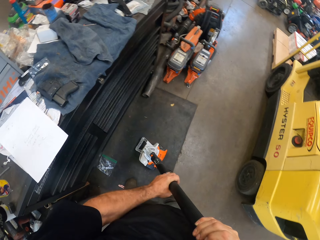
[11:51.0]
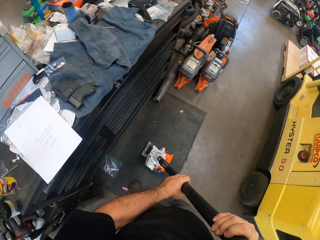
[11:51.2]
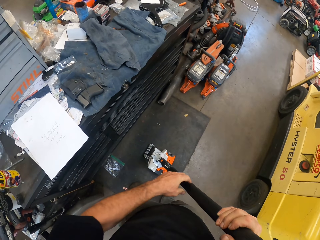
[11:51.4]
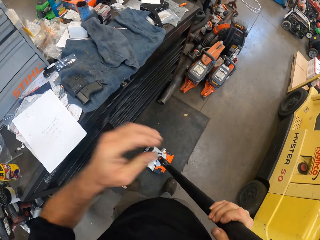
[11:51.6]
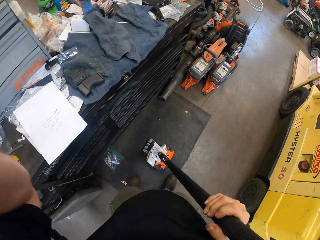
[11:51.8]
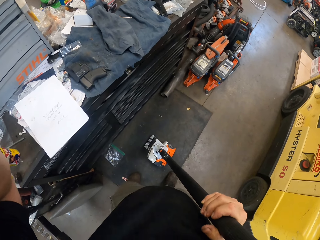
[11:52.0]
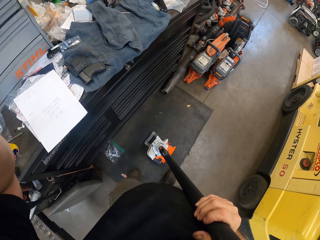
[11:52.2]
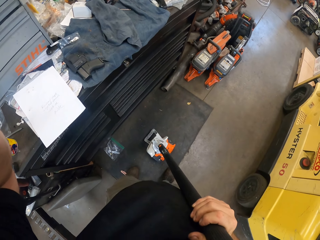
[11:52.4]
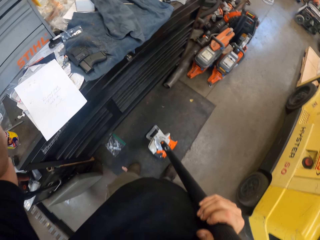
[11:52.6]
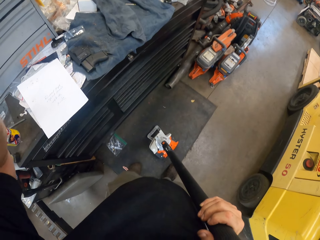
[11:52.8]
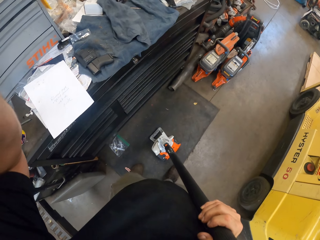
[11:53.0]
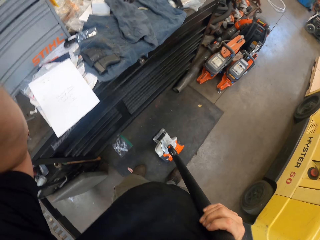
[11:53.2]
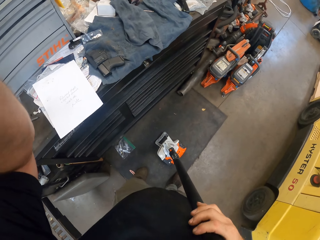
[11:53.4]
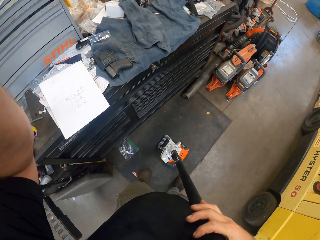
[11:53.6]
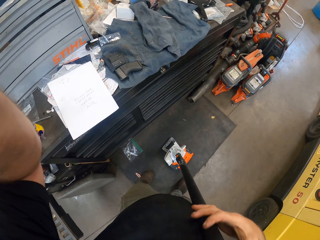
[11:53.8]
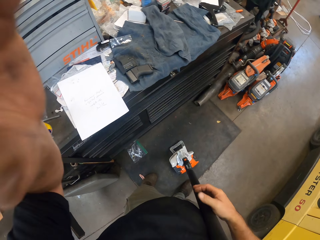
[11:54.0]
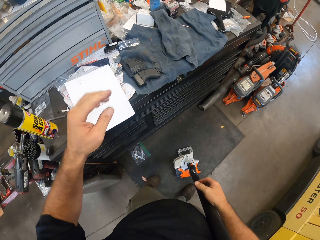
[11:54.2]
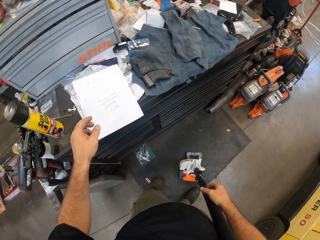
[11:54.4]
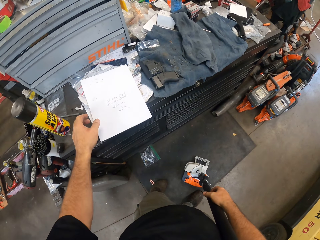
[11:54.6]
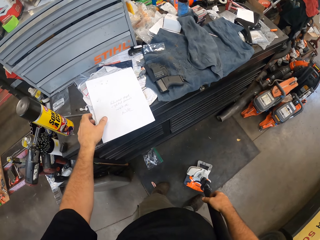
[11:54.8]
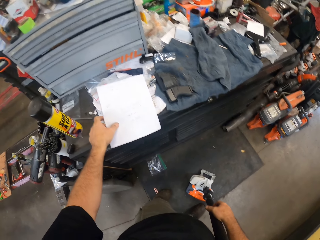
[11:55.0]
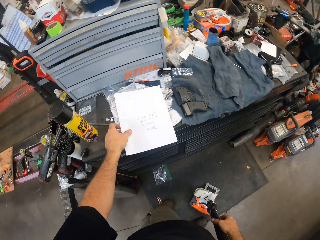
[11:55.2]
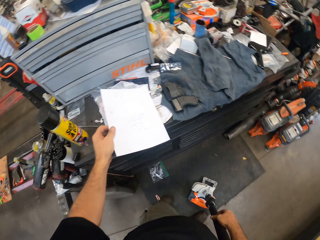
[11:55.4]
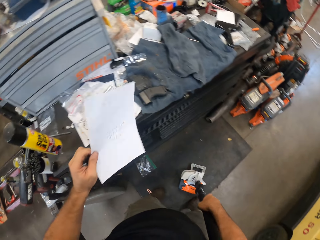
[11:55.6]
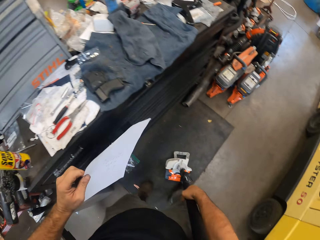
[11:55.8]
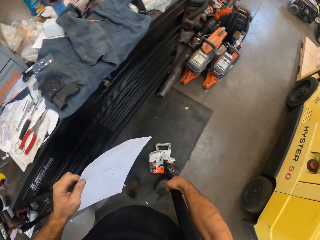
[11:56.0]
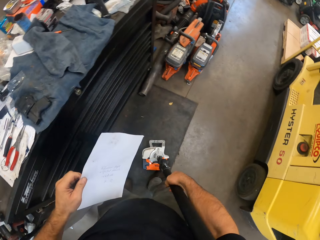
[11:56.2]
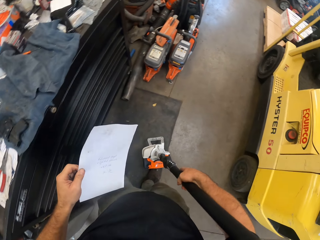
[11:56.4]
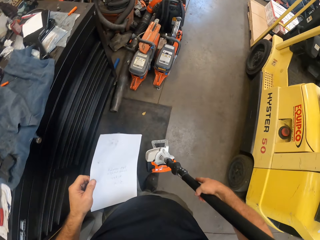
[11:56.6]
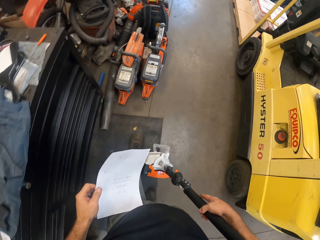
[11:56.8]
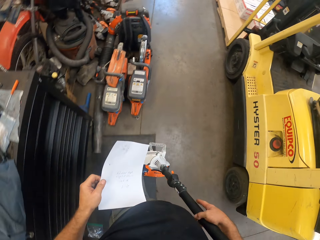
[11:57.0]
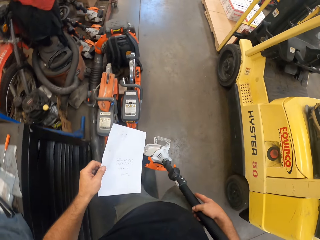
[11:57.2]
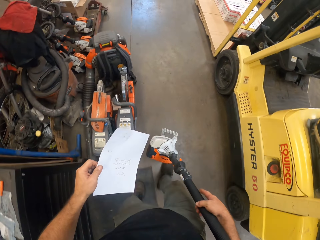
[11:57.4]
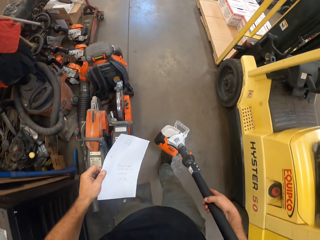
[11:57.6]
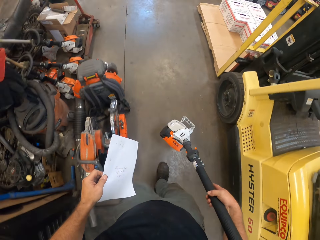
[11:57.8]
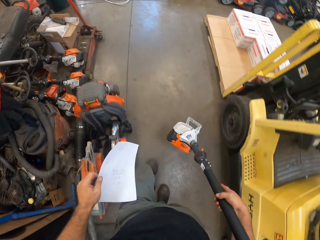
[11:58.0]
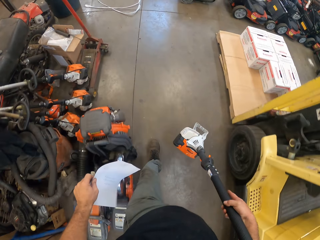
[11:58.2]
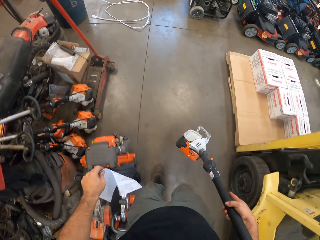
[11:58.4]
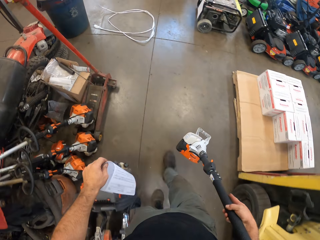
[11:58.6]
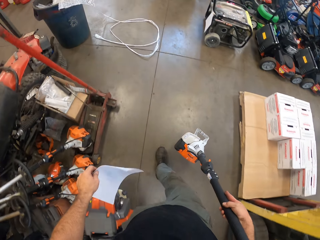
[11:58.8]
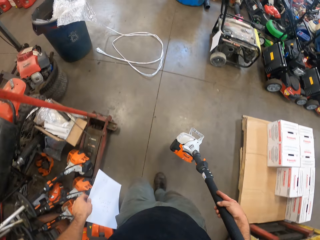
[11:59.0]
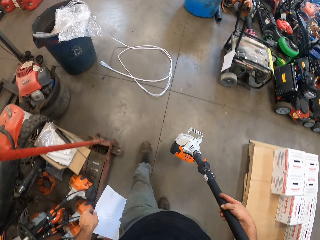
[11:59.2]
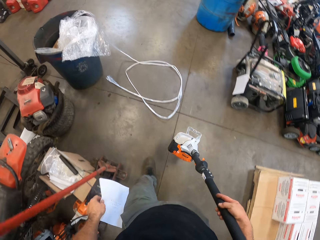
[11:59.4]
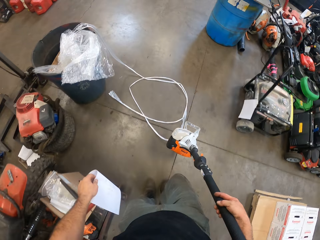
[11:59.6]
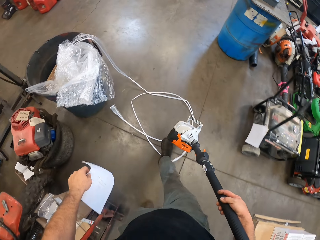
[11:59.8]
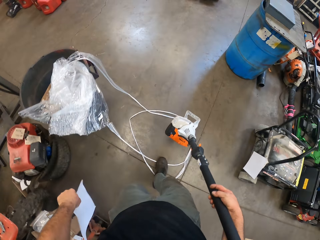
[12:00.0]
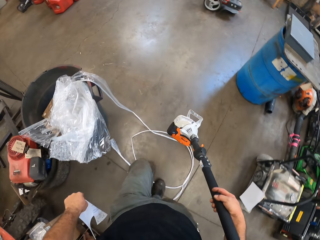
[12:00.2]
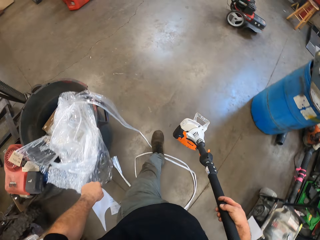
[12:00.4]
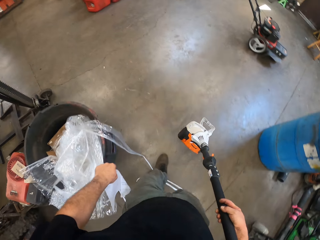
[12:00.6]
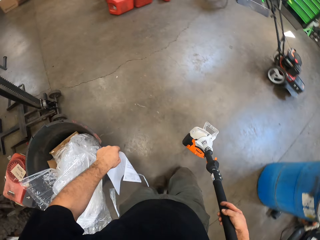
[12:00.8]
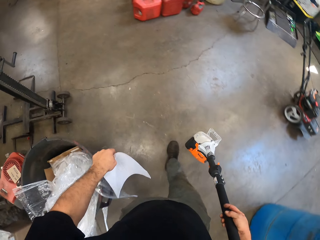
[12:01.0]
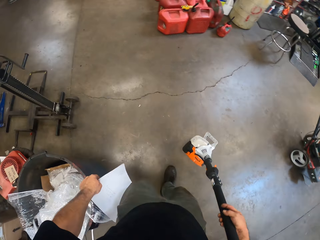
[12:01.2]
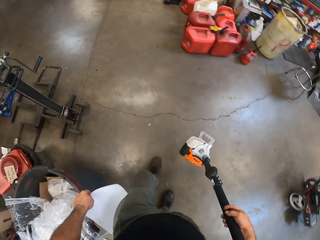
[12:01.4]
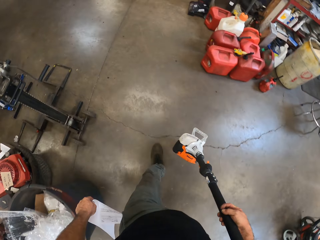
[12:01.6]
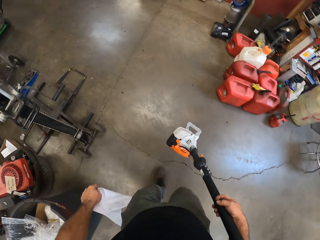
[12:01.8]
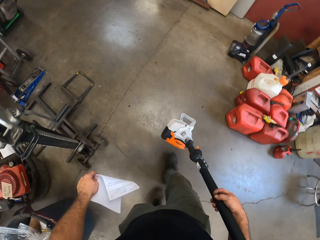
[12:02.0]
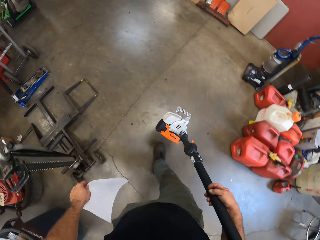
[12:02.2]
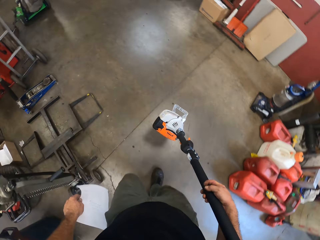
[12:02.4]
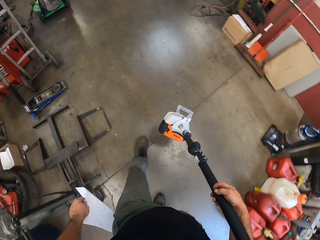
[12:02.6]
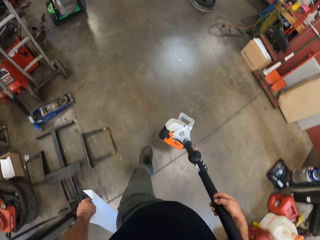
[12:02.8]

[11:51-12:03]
The camera wearer puts down the grass cutter. He adjusts the camera. He touches his head with his left hand. He takes the label from the tool box with his left hand. He takes the grass cutter. He walks away from the tool box in the garage.

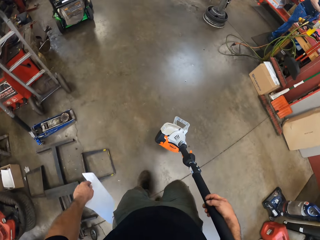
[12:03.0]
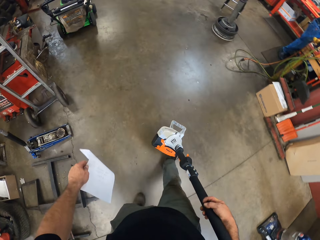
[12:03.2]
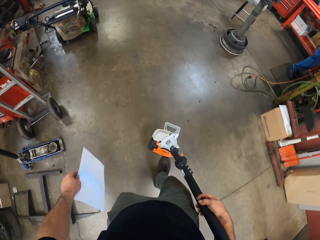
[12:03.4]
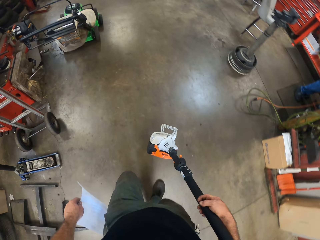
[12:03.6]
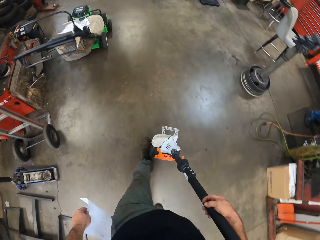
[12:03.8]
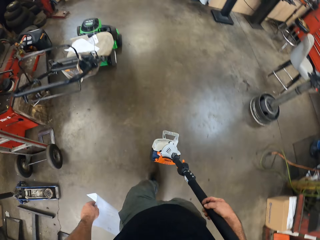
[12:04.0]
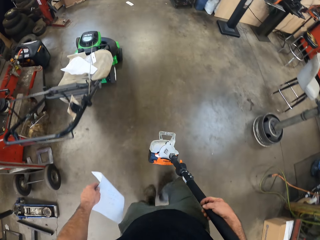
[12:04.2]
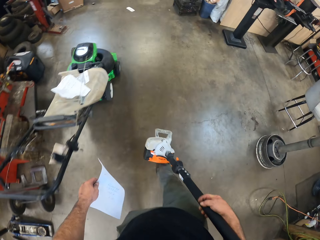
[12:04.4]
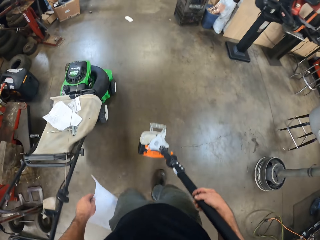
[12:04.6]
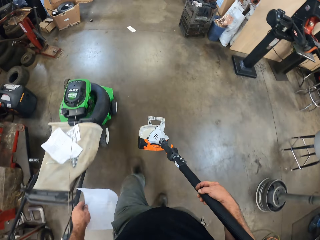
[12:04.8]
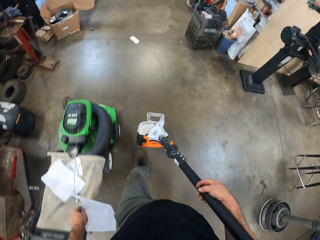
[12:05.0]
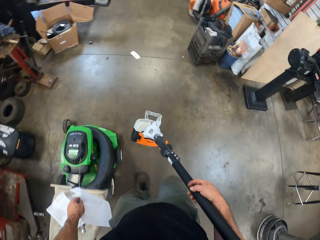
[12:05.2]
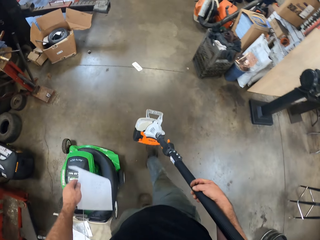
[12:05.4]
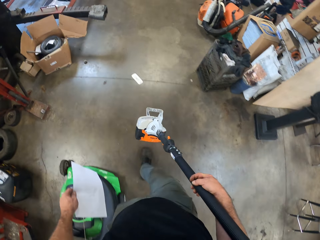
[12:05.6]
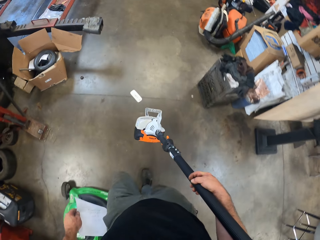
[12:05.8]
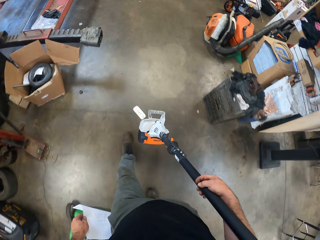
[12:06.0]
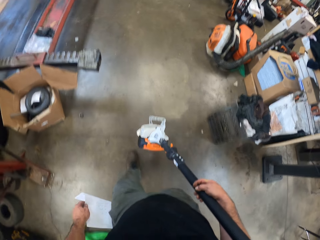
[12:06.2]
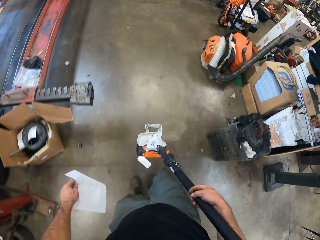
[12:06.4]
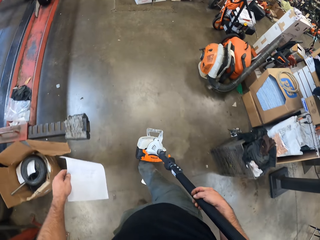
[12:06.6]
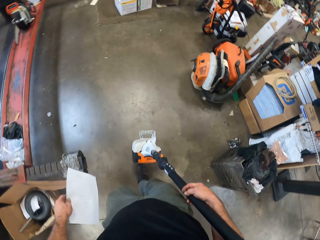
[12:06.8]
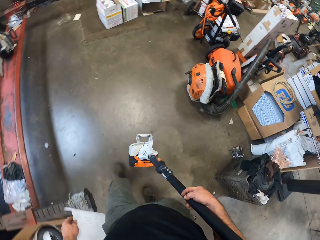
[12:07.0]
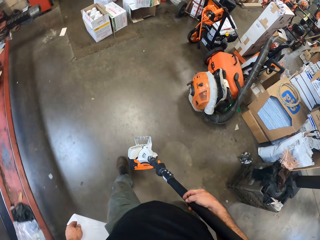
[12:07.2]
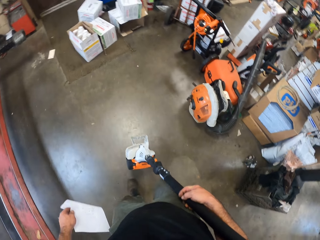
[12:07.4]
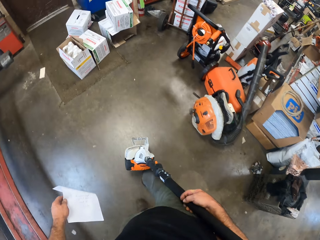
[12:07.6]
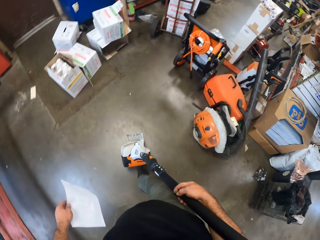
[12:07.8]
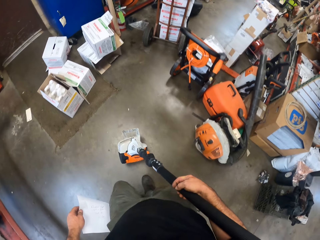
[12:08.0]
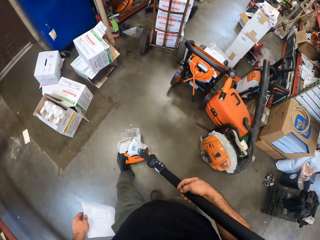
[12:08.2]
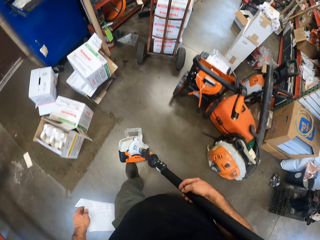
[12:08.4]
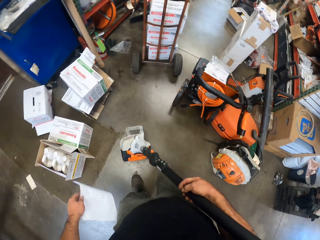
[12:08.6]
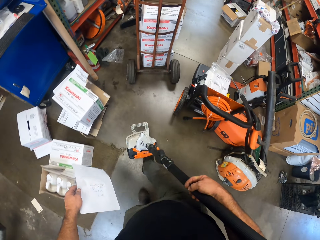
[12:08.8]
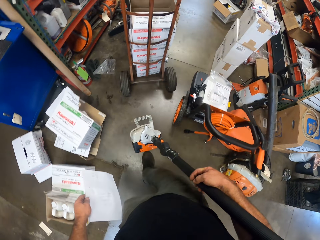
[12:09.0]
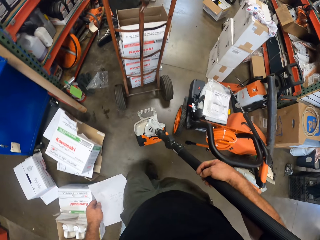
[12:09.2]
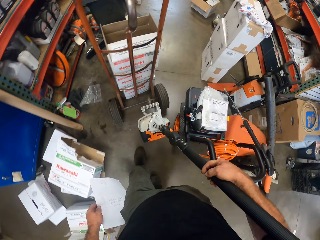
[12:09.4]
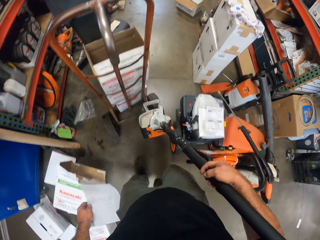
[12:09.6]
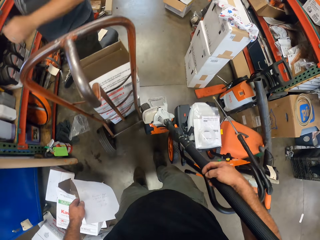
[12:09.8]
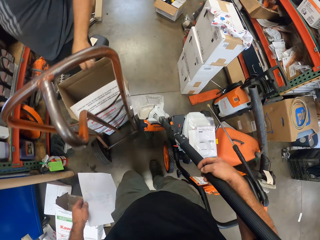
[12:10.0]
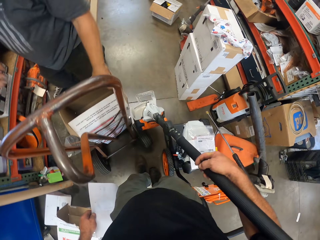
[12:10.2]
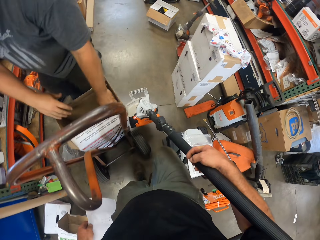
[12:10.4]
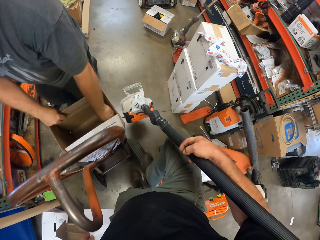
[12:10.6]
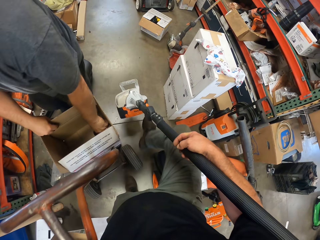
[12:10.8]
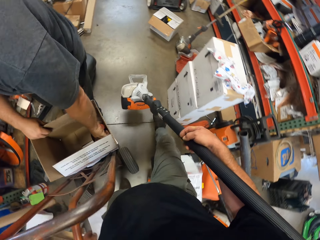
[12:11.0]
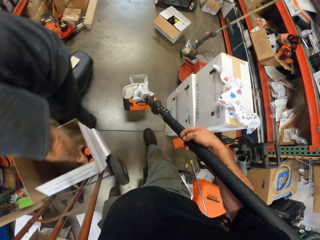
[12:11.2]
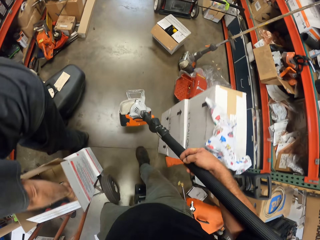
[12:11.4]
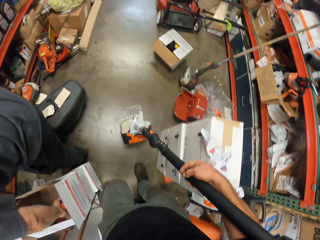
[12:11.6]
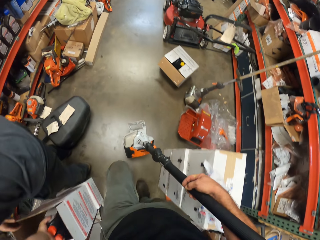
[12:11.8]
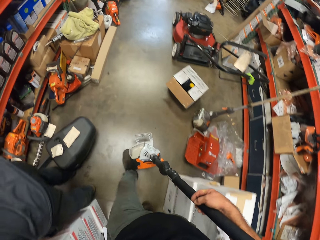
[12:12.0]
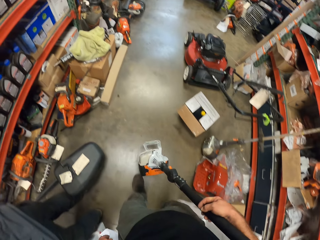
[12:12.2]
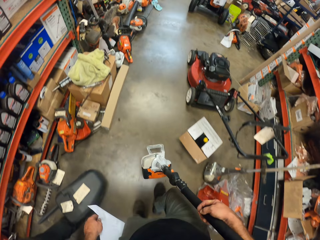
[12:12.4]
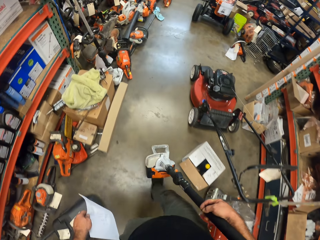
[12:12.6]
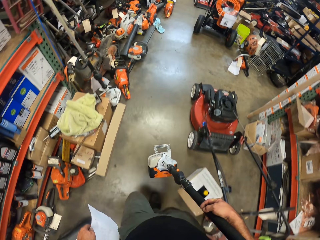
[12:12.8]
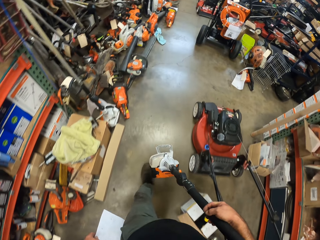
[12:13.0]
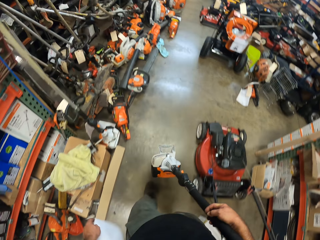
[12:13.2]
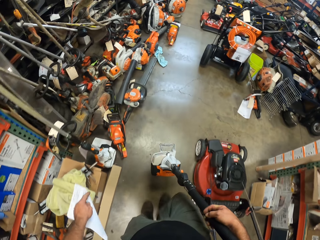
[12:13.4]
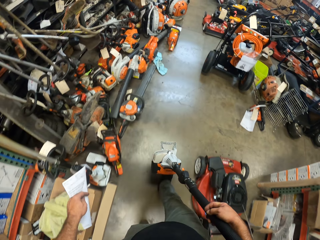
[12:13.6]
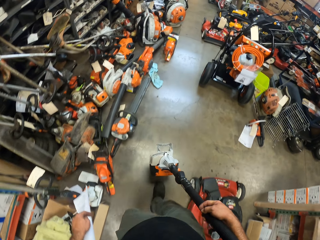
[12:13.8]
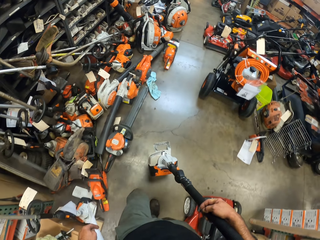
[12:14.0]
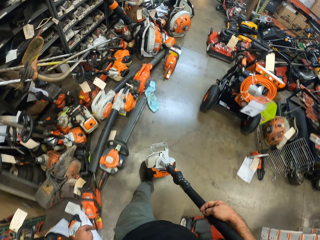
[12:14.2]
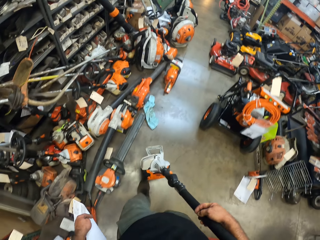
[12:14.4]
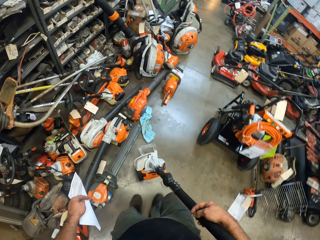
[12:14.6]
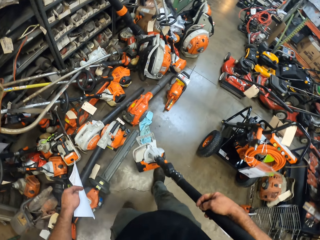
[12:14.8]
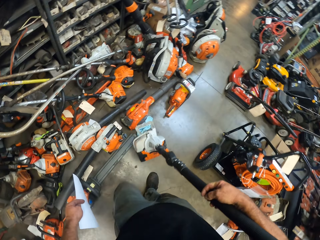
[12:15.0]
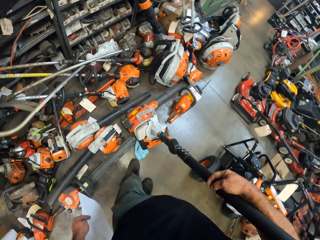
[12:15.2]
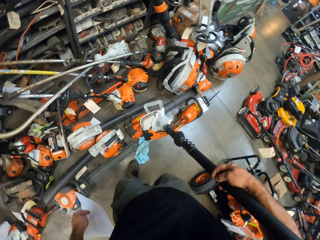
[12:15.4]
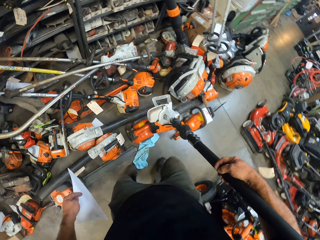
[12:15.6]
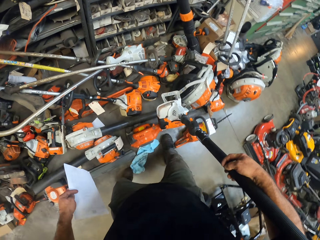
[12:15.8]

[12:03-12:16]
A man appears. The man offloads spare parts from a carton. The man picks something from the box. The camera wearer walks in the garage.
